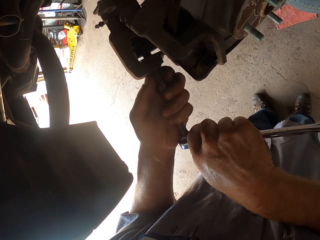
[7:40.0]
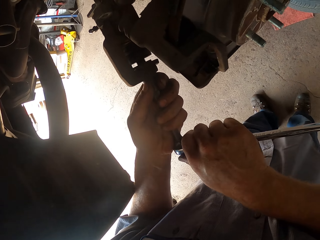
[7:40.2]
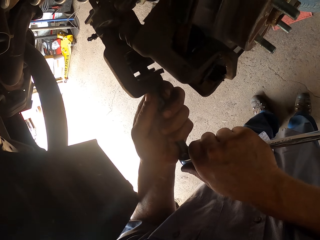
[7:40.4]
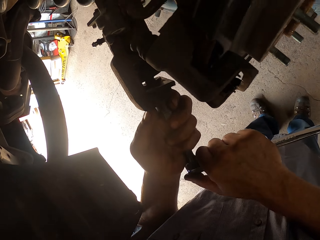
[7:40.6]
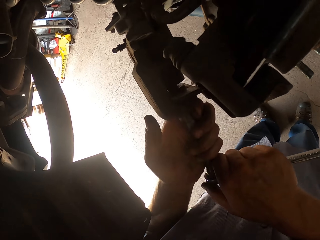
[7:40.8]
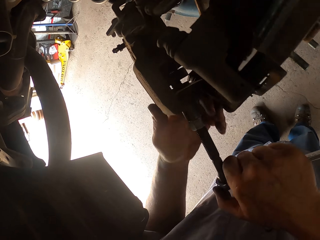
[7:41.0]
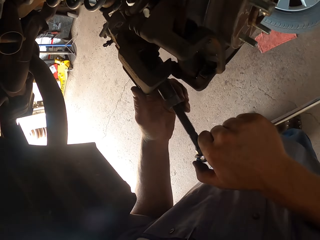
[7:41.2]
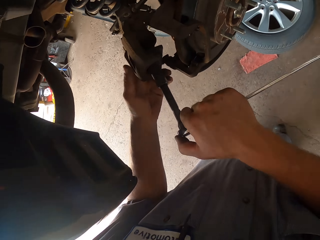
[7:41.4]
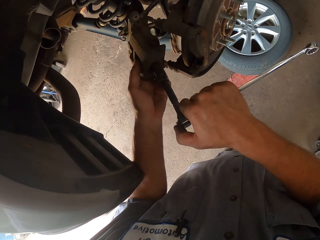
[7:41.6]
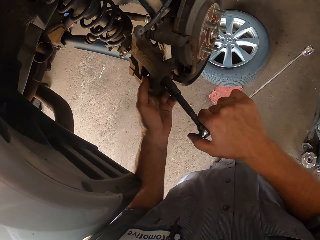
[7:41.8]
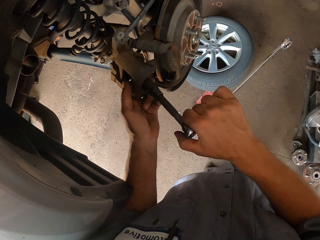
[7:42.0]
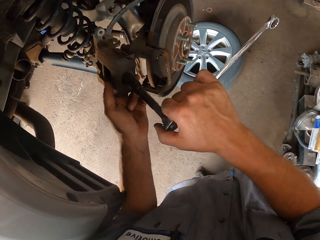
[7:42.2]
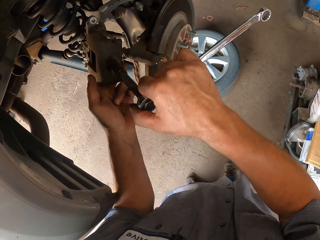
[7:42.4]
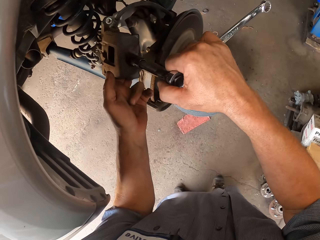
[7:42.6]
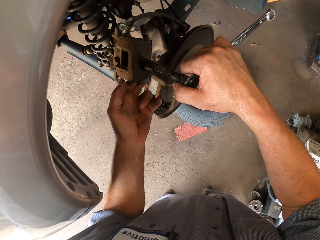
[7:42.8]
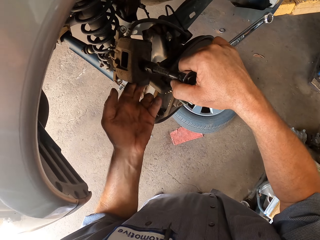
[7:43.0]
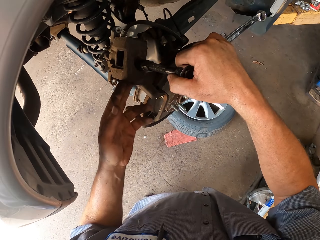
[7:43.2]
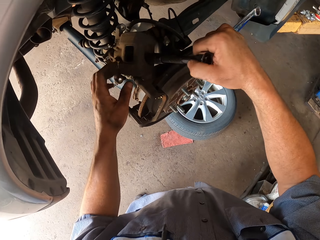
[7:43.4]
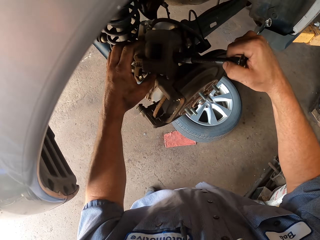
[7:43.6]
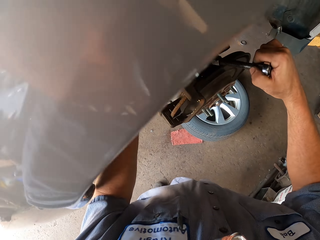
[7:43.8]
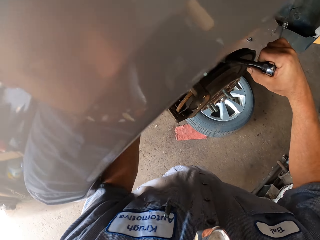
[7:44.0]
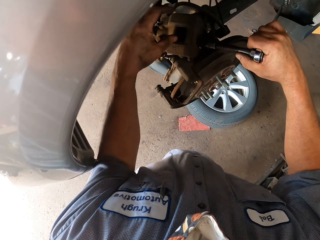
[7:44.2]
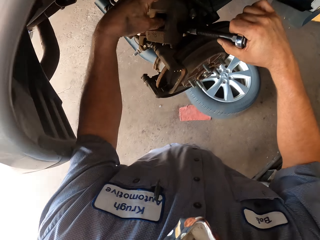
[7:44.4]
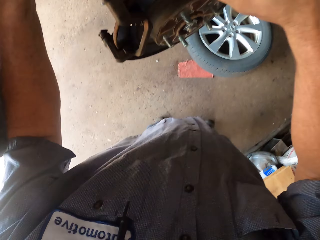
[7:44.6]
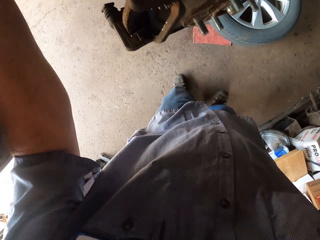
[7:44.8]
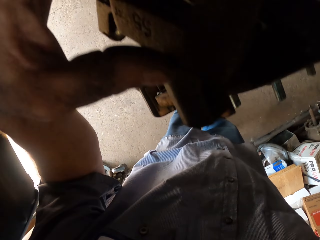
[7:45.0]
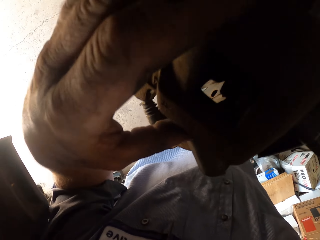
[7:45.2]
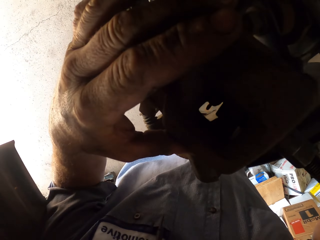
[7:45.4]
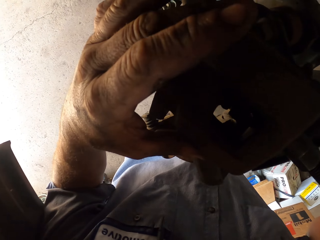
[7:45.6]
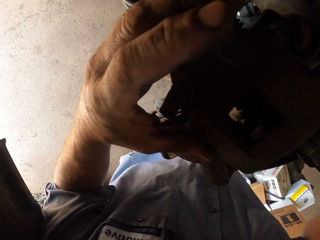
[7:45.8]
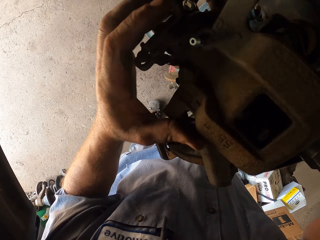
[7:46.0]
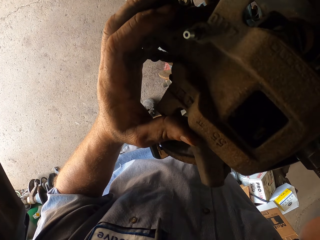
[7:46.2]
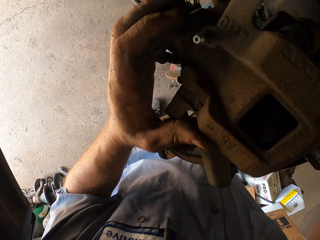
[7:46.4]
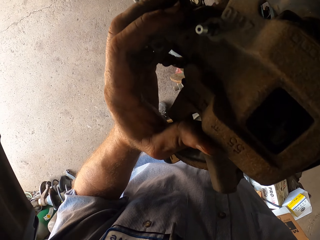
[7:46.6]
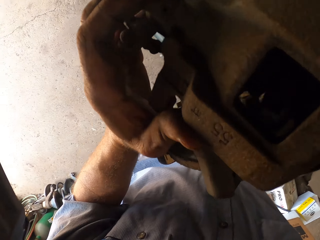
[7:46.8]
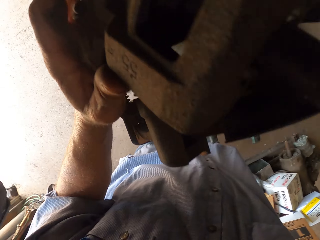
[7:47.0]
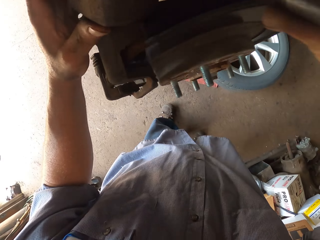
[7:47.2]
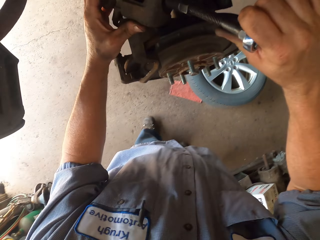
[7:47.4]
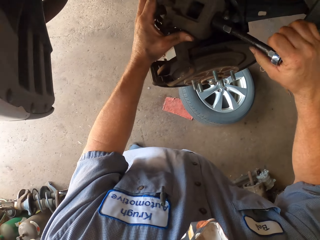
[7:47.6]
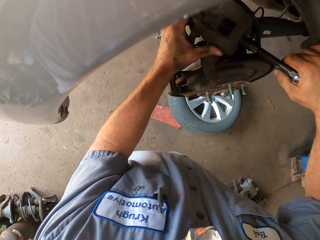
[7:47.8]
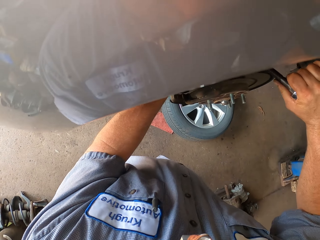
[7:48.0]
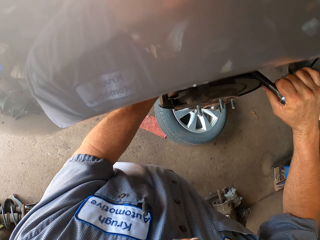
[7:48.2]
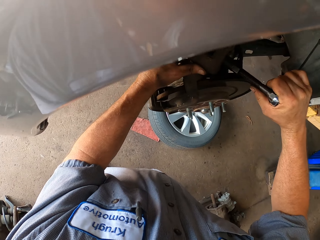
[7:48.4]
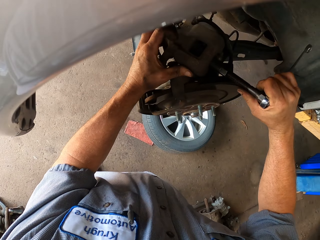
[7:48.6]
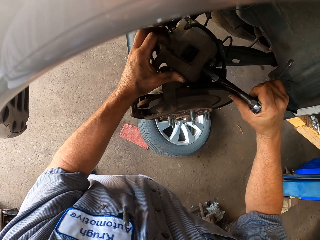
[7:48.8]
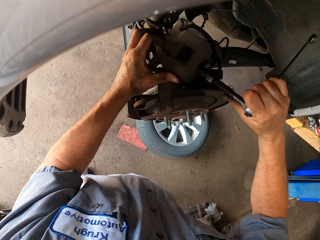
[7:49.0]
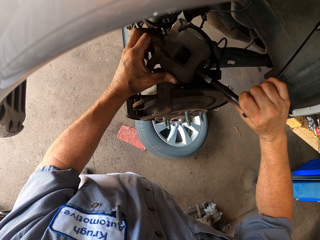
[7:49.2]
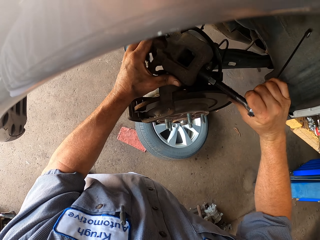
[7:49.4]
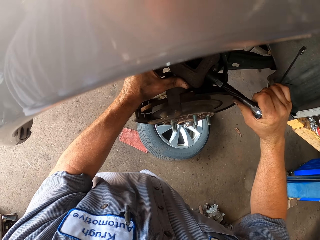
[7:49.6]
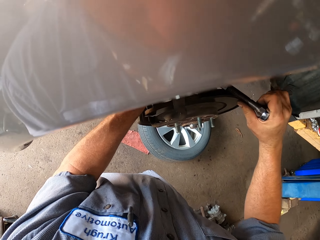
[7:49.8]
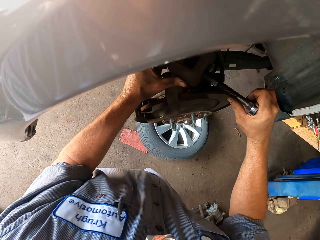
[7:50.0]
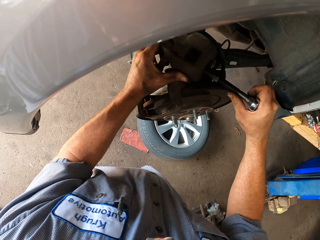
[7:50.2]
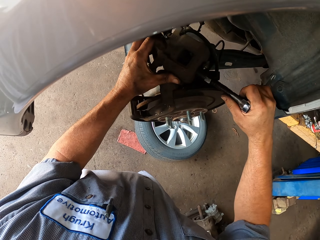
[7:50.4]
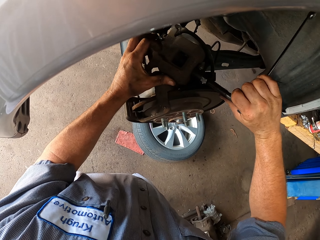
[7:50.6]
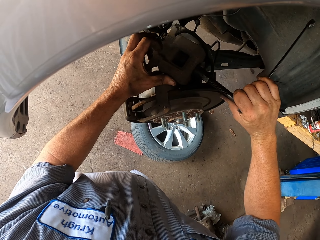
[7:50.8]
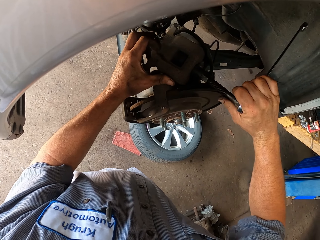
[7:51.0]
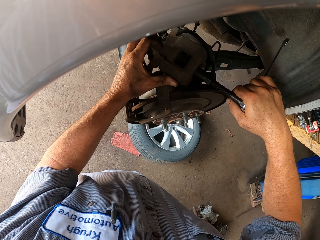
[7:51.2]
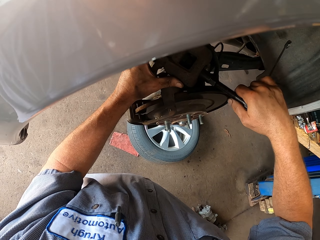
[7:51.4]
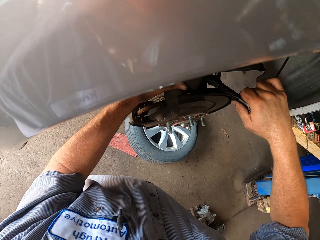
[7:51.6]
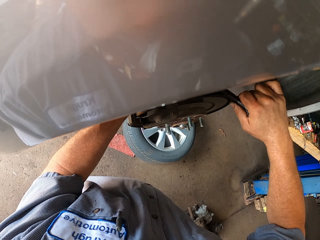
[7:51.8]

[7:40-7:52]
The camera wearer tightens the bolt. They fix the tire.

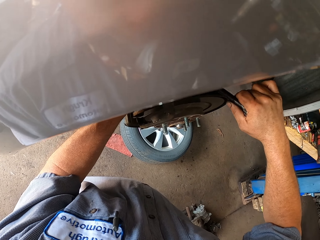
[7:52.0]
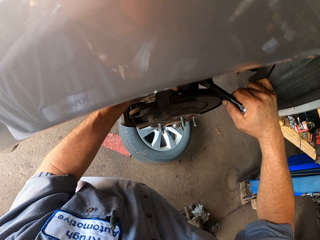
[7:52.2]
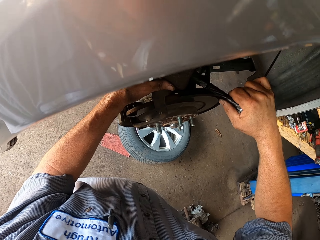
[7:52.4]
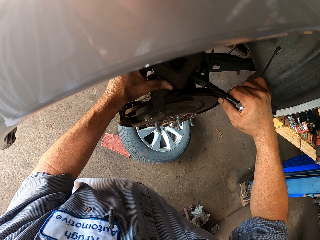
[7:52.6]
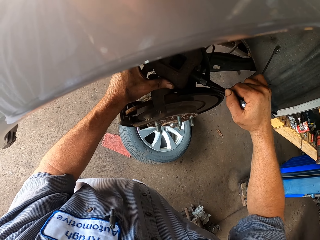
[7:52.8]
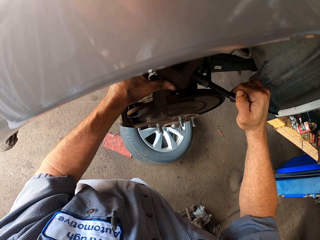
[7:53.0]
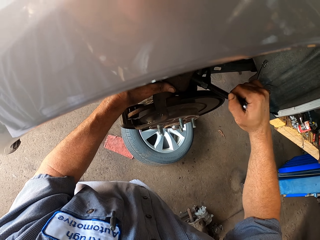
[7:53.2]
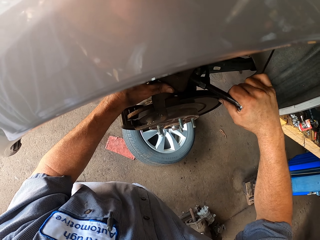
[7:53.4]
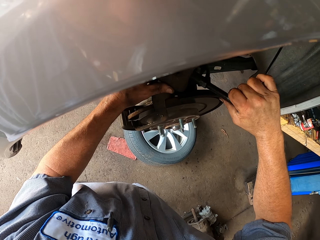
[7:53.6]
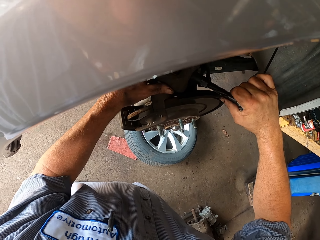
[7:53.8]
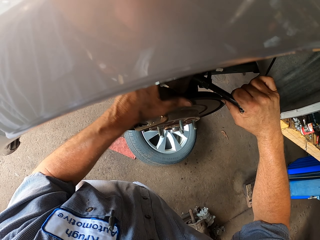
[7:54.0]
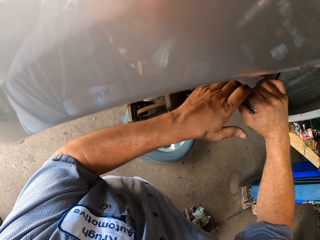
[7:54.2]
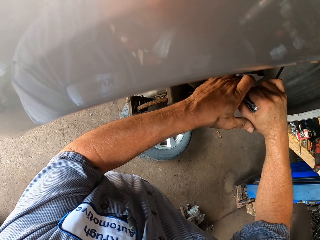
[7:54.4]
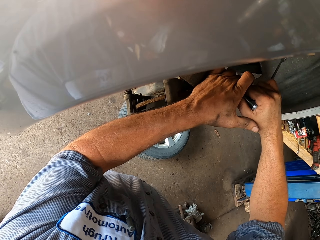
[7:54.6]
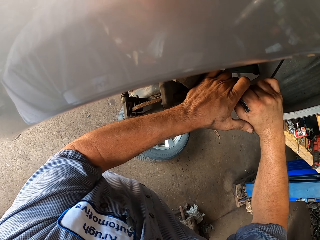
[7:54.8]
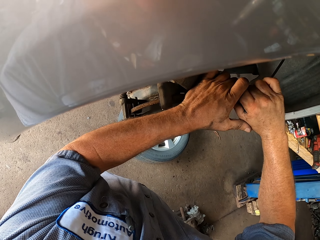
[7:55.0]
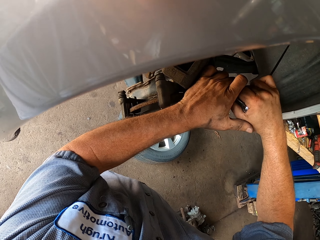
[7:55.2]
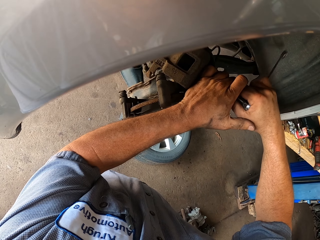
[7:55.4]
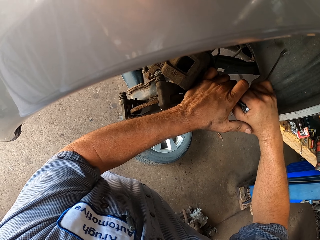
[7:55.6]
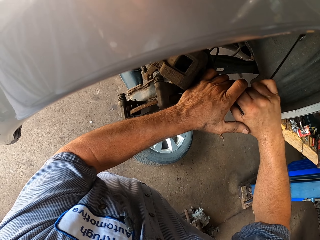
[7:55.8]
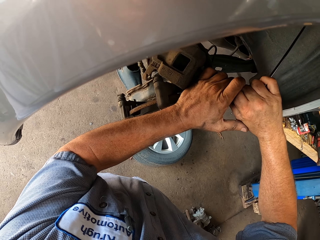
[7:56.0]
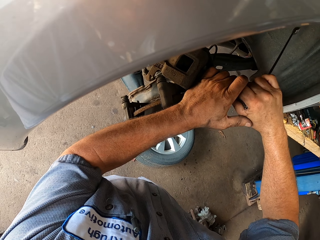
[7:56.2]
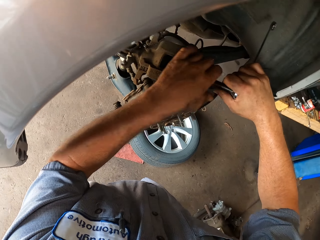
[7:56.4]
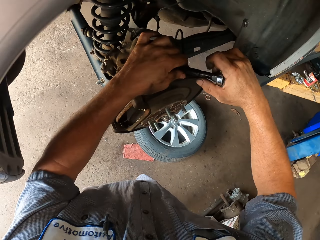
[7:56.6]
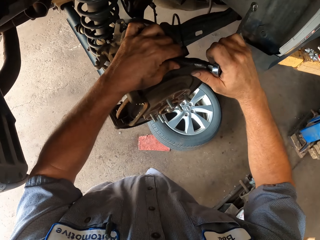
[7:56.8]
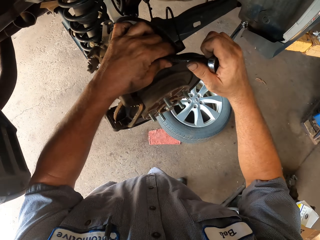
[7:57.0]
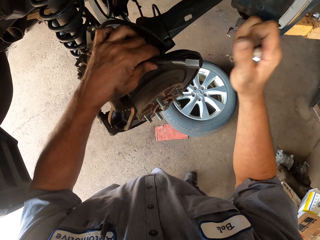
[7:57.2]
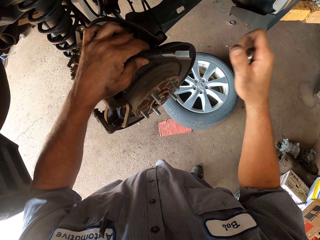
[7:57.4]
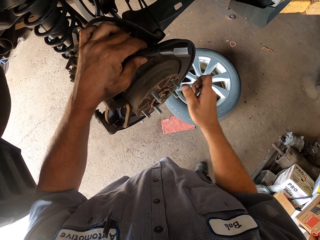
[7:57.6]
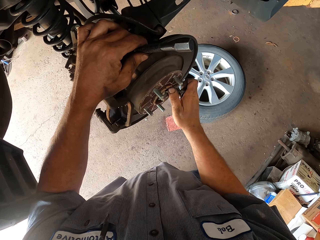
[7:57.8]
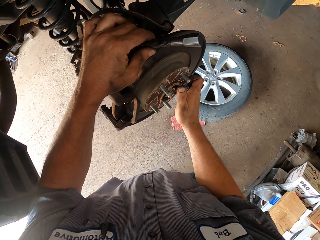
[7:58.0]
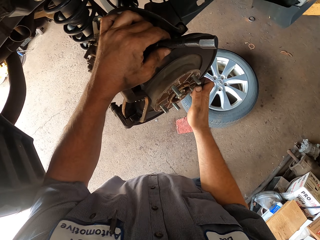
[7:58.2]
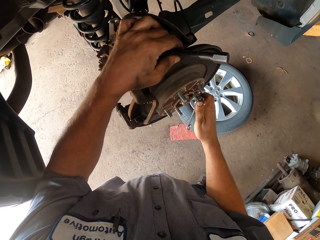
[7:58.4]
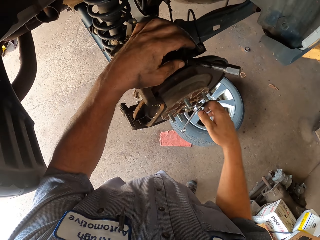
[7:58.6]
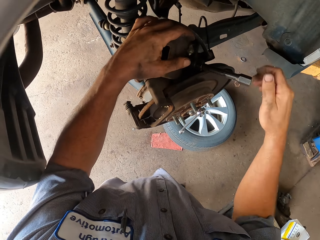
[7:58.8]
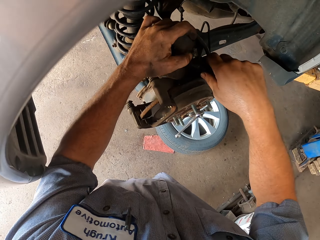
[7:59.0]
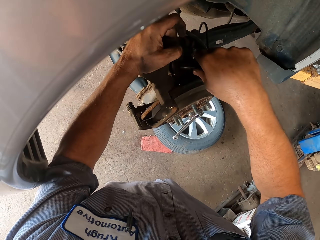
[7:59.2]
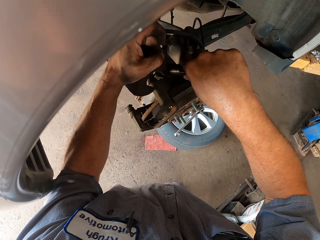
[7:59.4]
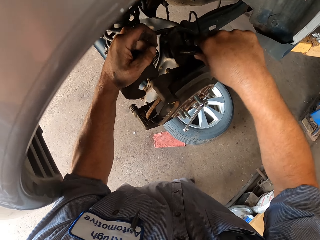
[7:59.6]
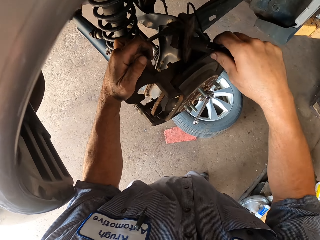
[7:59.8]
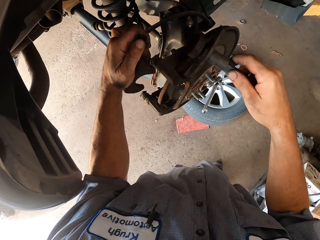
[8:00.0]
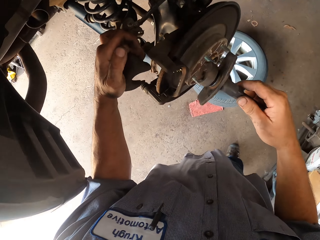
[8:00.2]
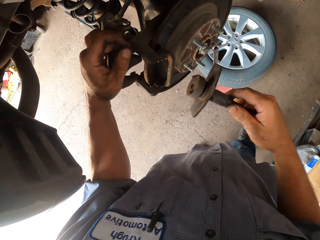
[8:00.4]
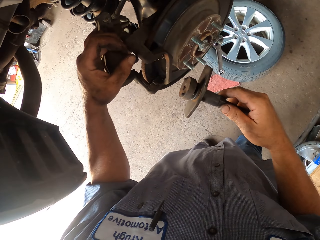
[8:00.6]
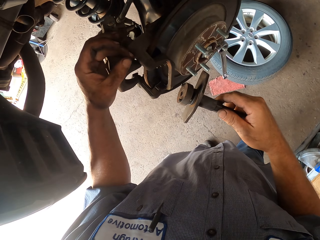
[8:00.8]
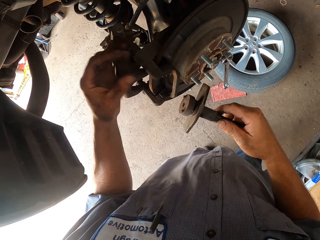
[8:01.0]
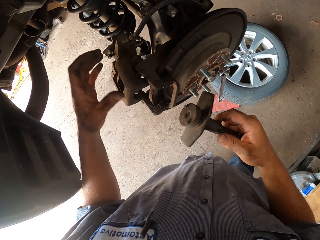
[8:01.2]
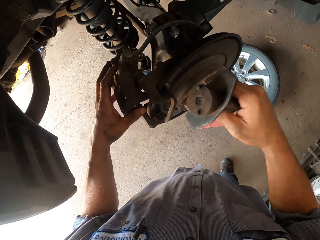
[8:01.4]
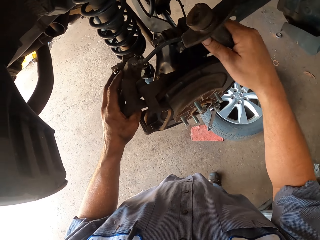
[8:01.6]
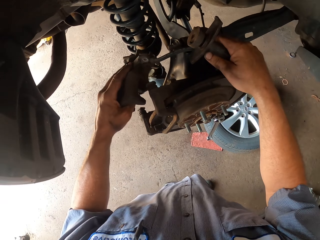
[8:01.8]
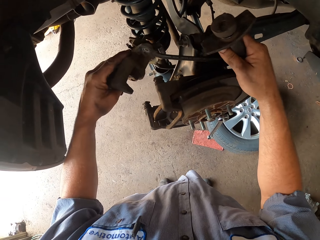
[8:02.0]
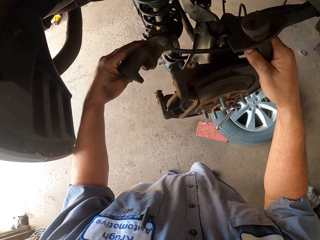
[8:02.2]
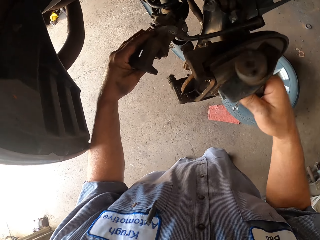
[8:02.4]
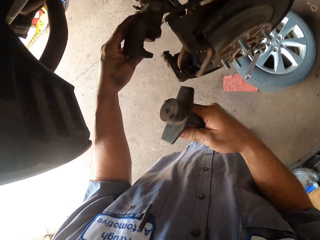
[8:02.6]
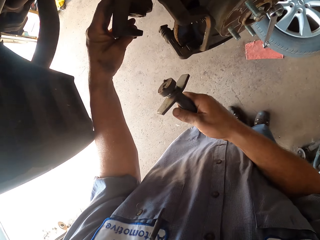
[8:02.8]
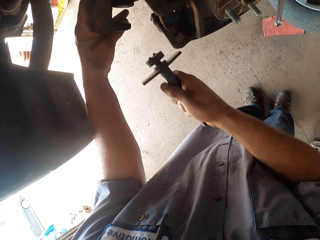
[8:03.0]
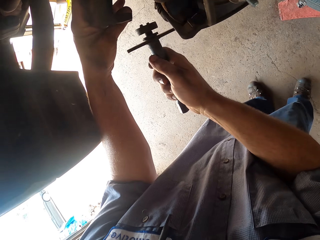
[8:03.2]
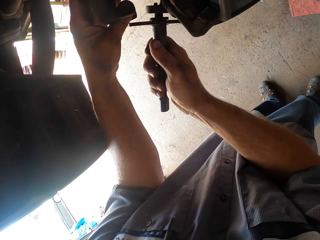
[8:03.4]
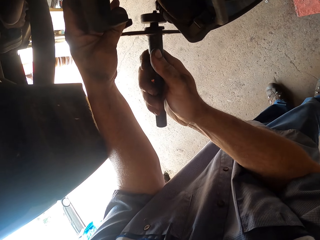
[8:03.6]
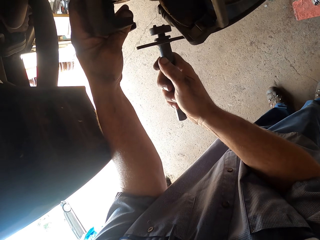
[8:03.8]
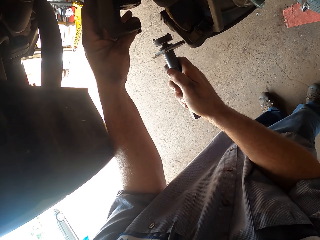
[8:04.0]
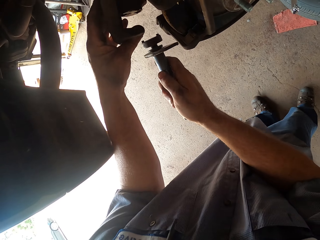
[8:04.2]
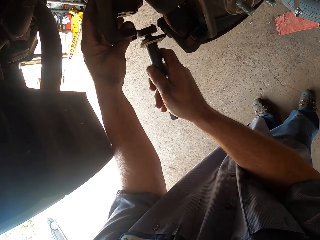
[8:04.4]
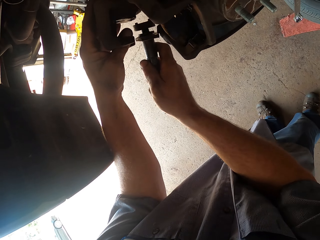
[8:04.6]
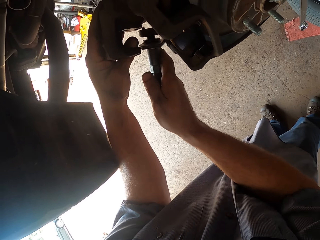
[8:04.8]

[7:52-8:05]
The camera wearer hangs the spanner on the hub wheel. They tighten the bolt.
